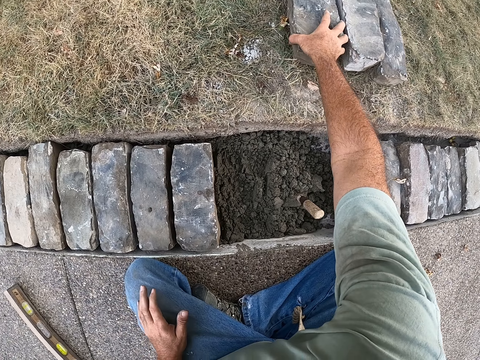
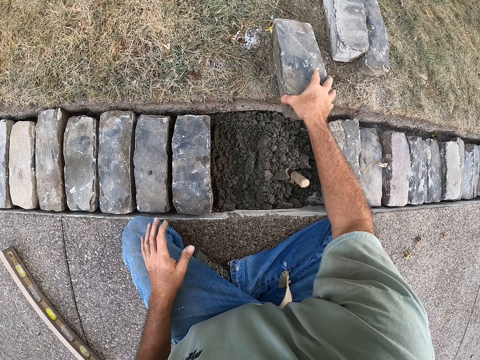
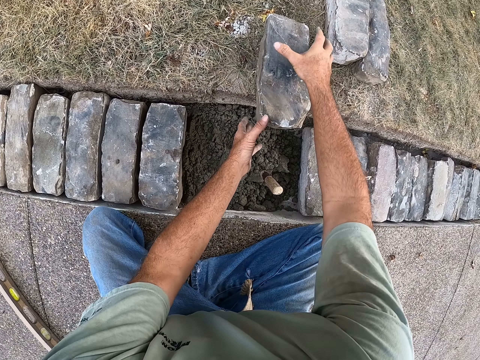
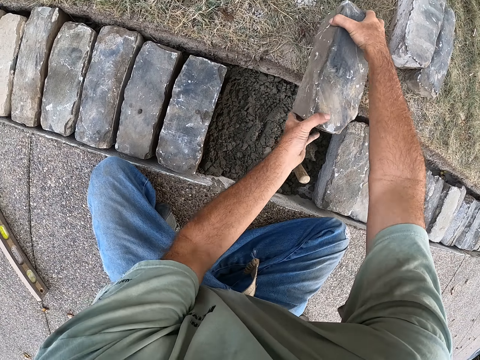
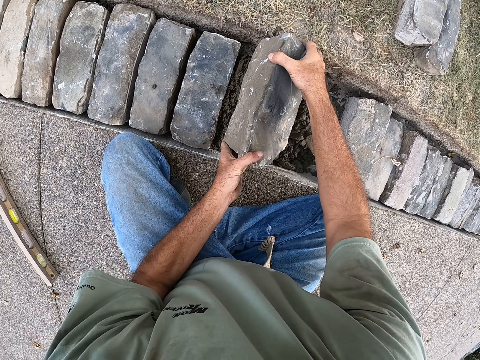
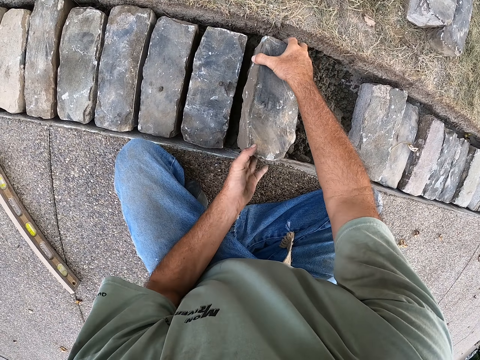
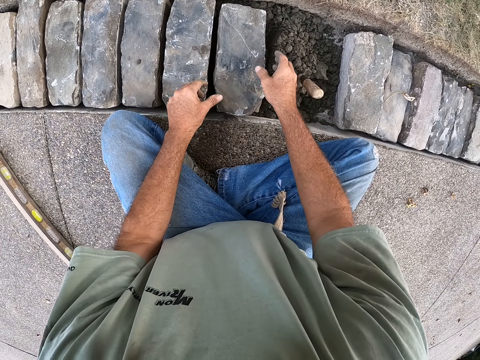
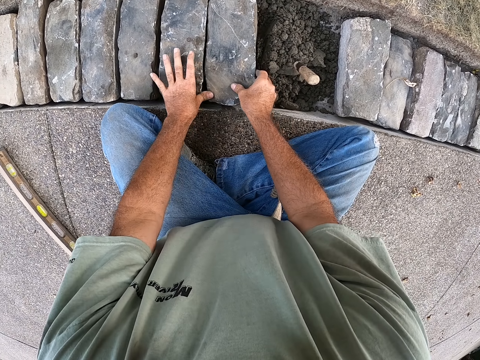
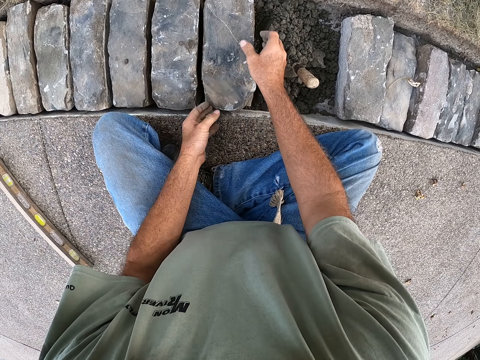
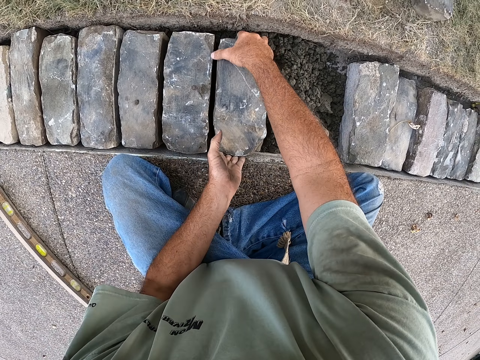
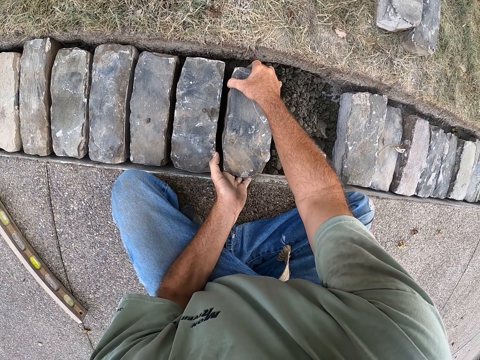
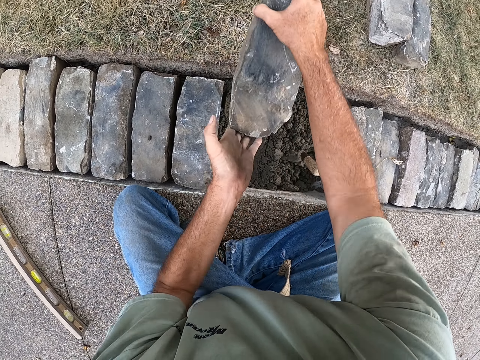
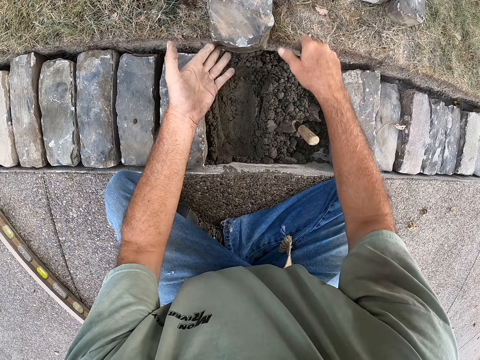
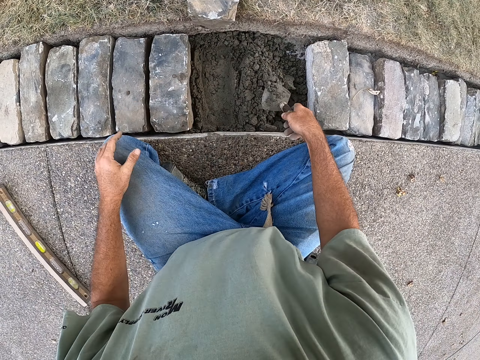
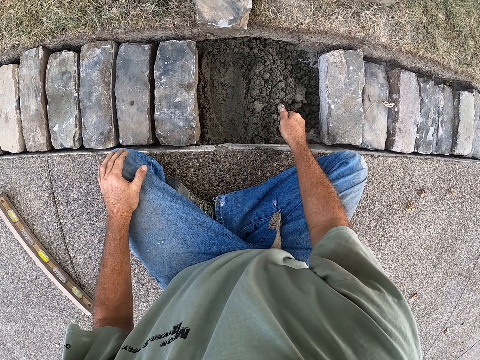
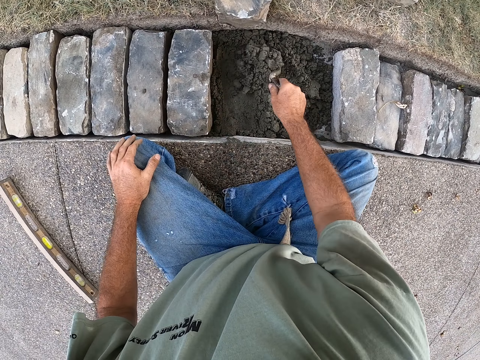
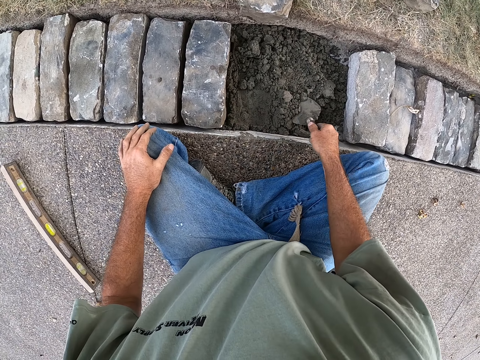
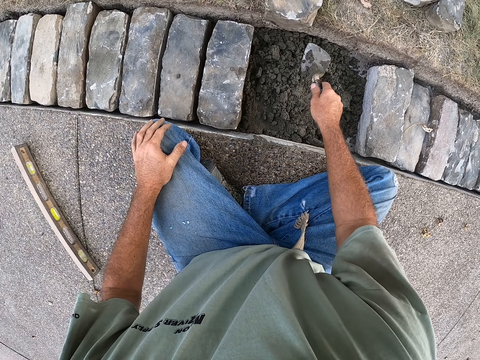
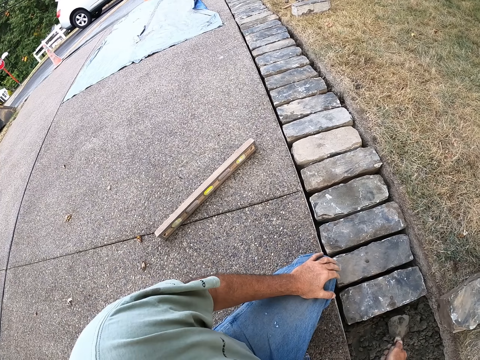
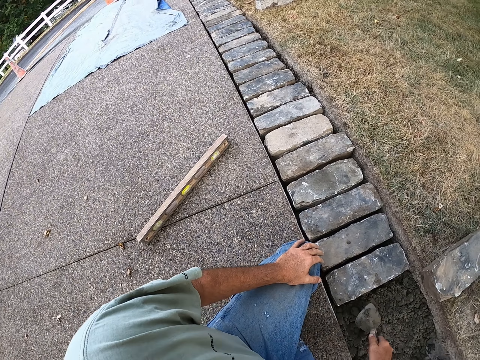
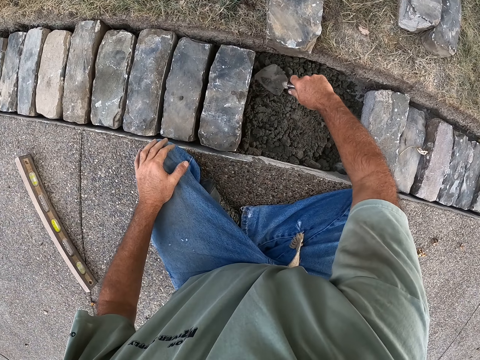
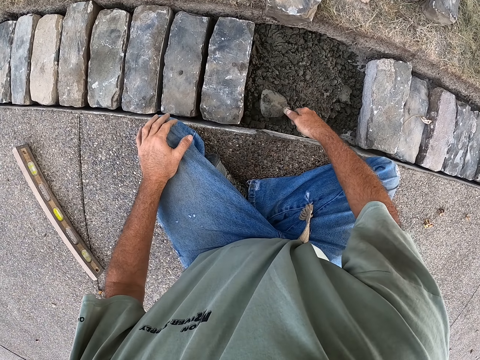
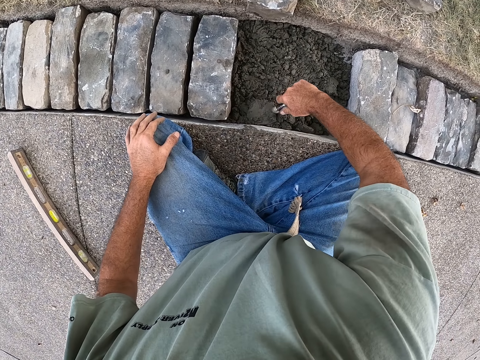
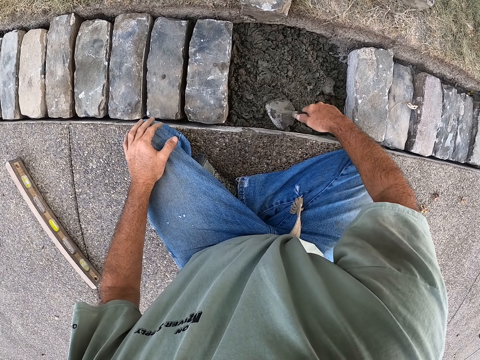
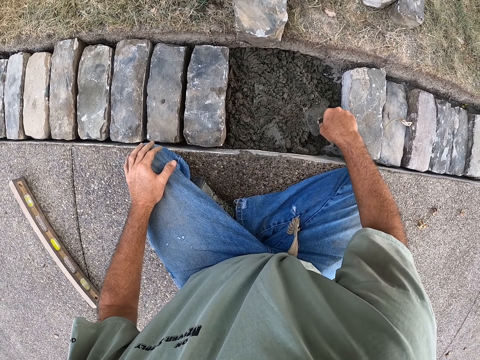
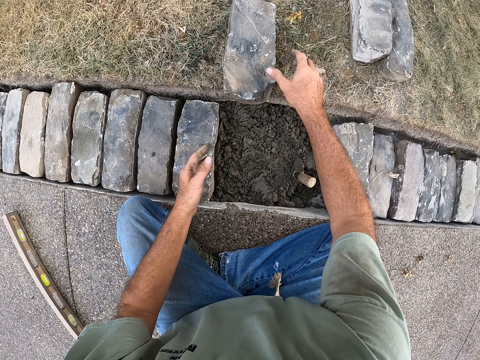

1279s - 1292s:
The camera wearer pulls a concrete block from the ground with the right hand. They hold the concrete block with both hands and drop the concrete block on the ballast in the hole. They pick up the concrete block with both hands and put aside the concrete block. They hold the trowel with the right hand, pick the ballast with the trowel and level the ballast with the trowel.

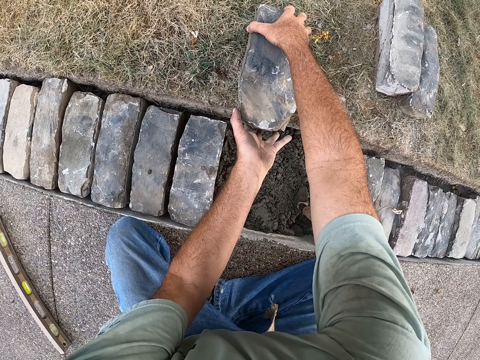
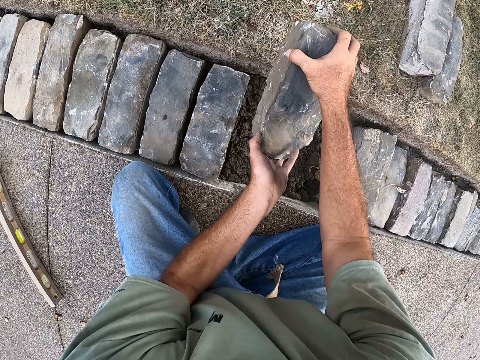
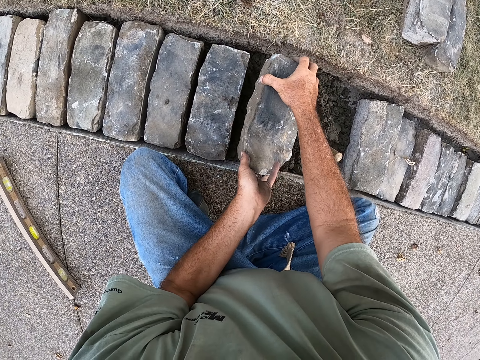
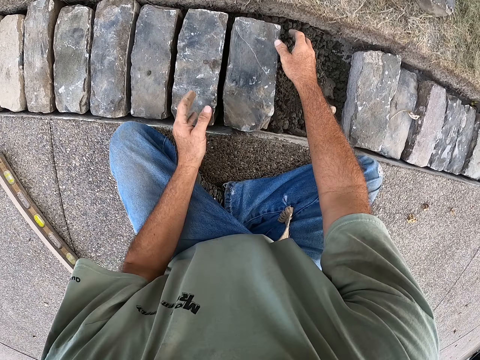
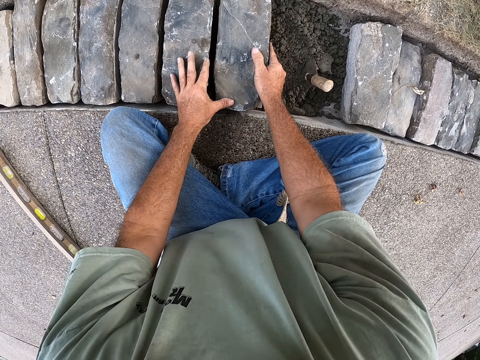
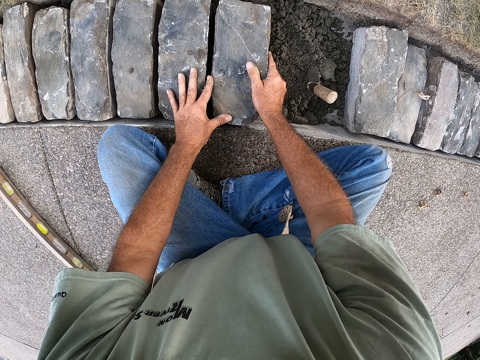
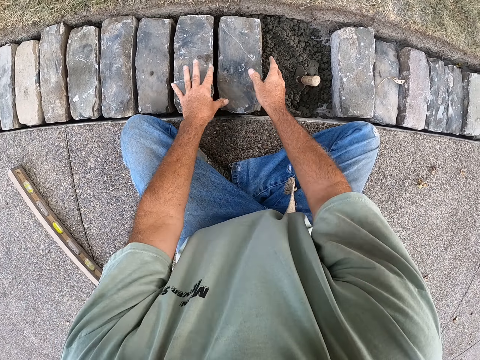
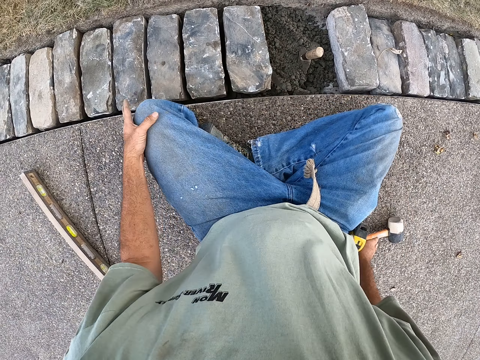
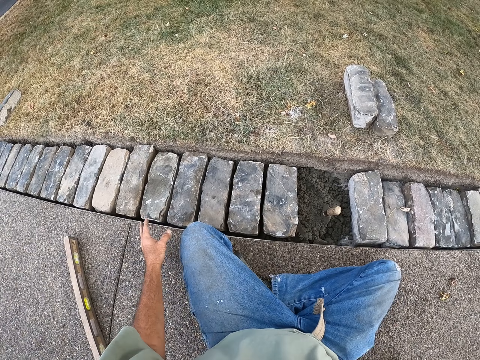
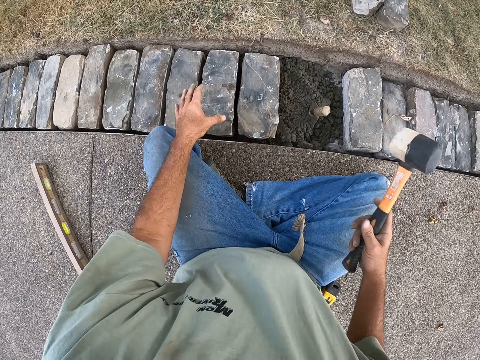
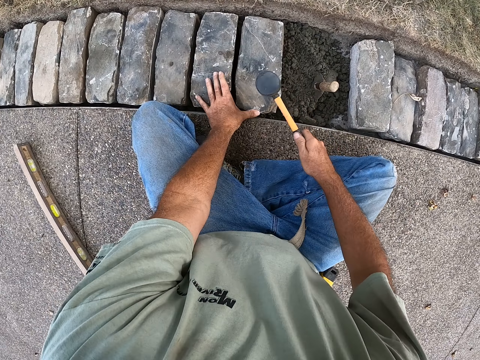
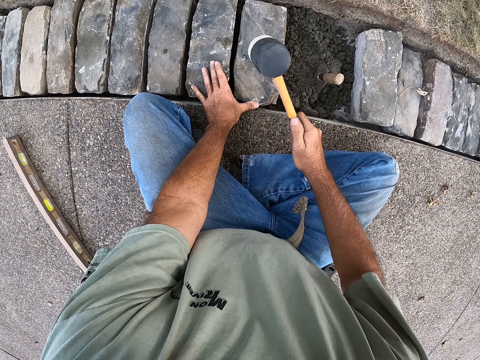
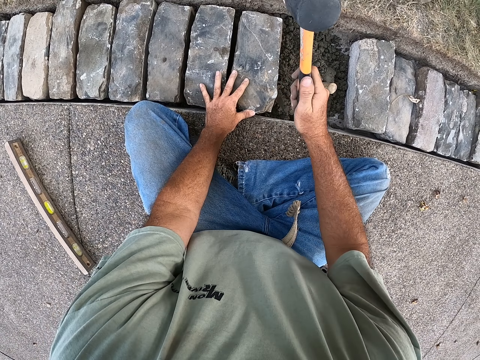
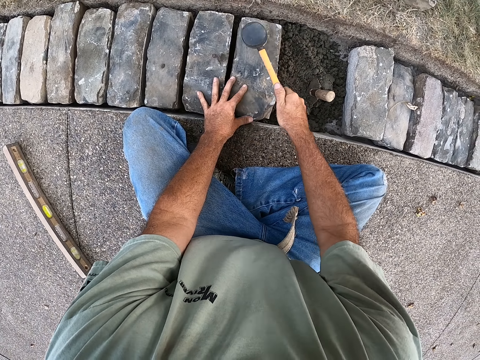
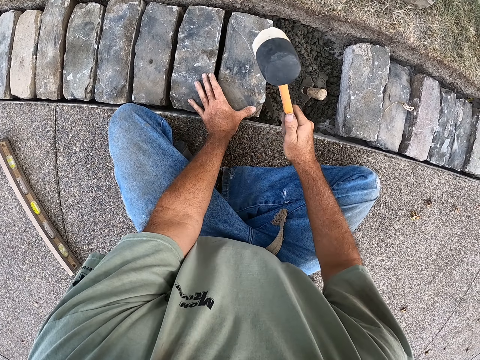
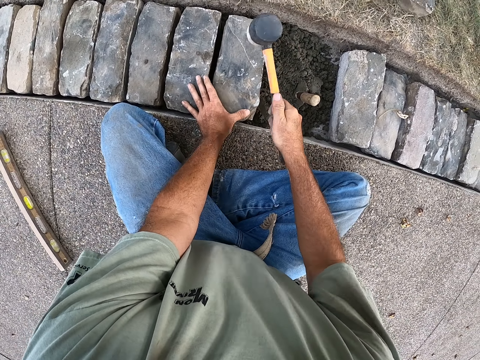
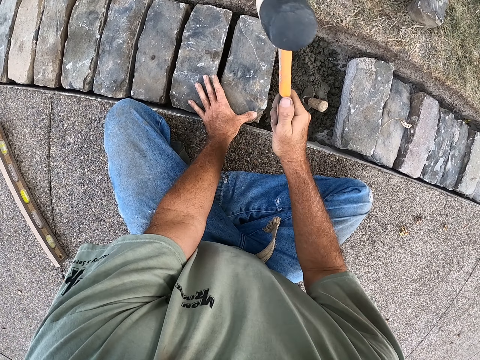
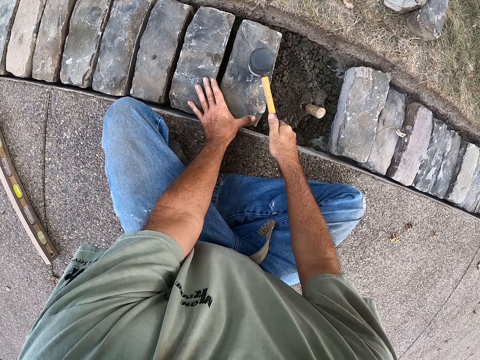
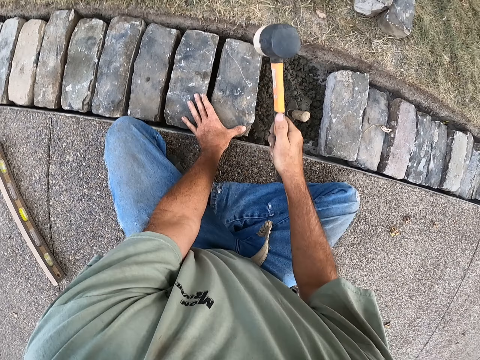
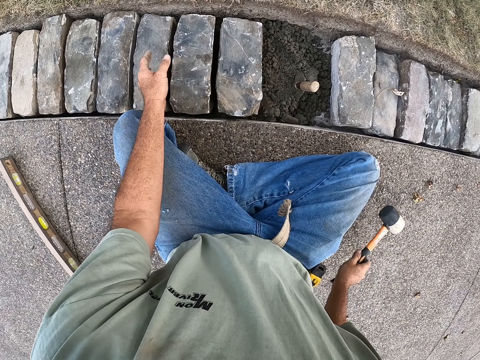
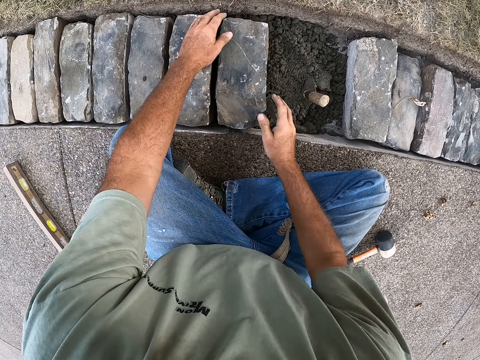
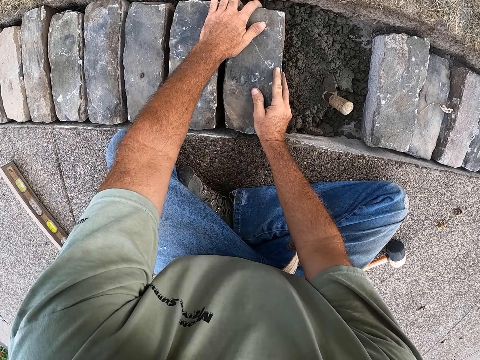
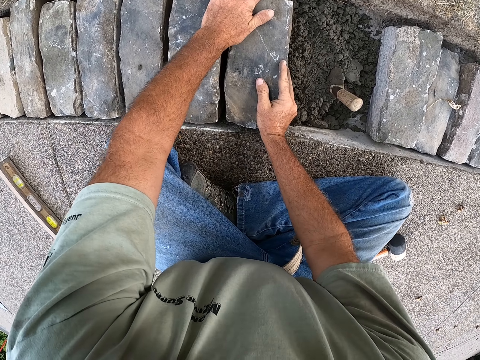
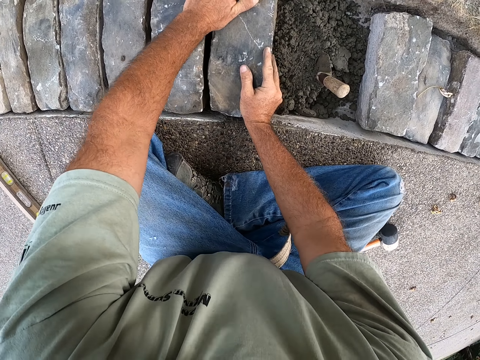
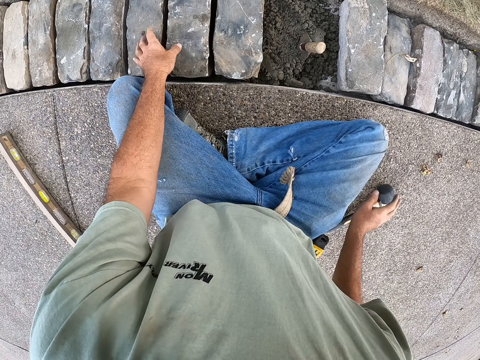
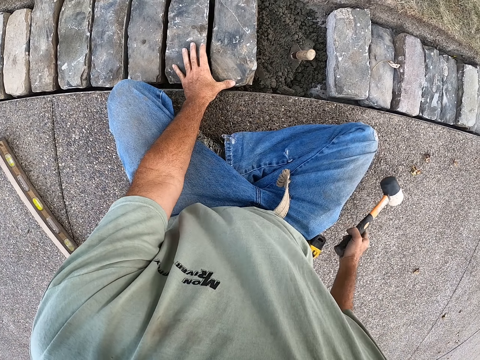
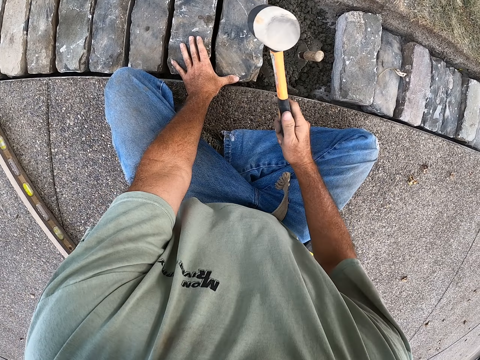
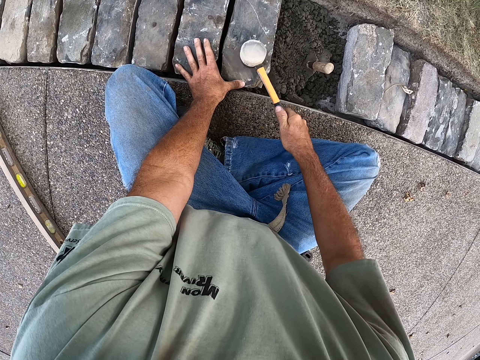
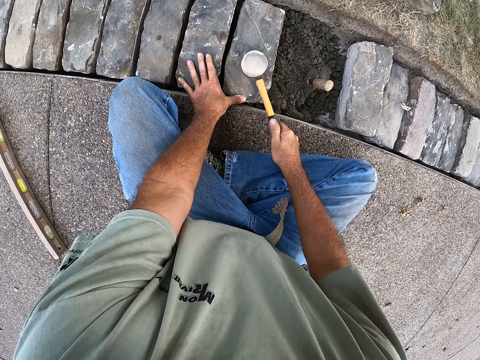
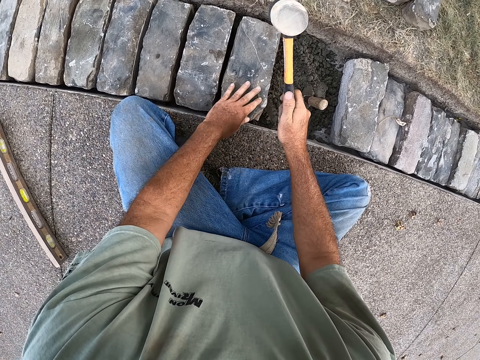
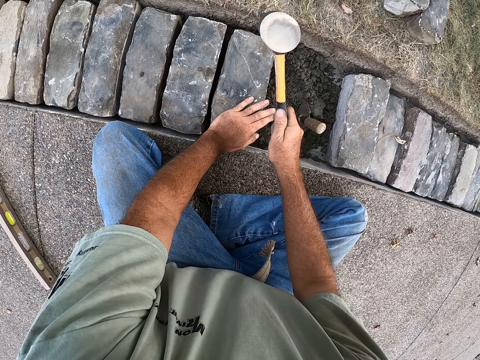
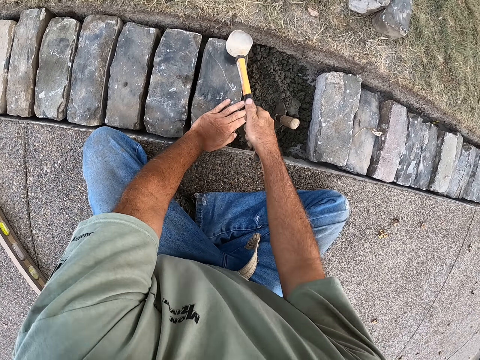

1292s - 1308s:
The camera wearer holds a concrete block with both hands. They drop the concrete block on the ballast in the hole. They fix the concrete block with both hands. They take the mallet from the ground. They hold a concrete hammer with the right hand. They hit the concrete with the hammer. They drop the hammer on the ground. They shake the bricks and fix the concrete block with both hands. They pick up the concrete hammer from the ground with the right hand. They hit the concrete with the hammer.
